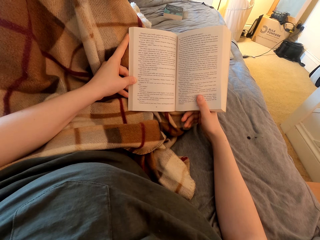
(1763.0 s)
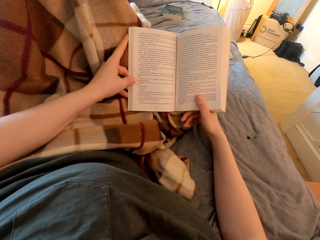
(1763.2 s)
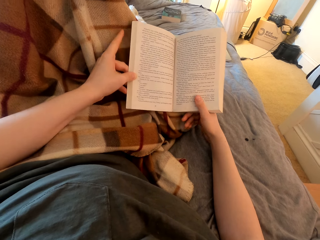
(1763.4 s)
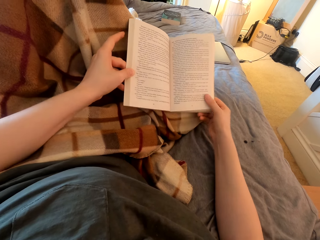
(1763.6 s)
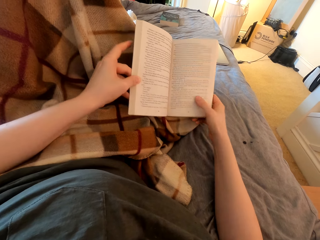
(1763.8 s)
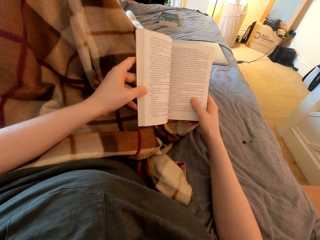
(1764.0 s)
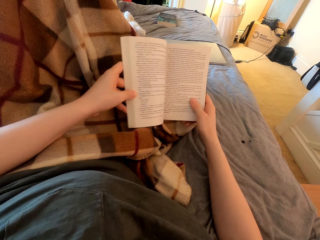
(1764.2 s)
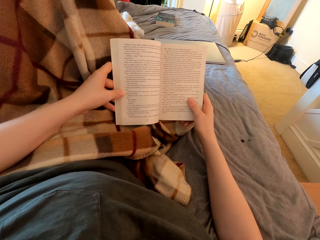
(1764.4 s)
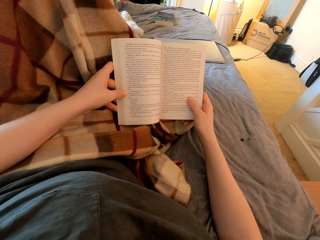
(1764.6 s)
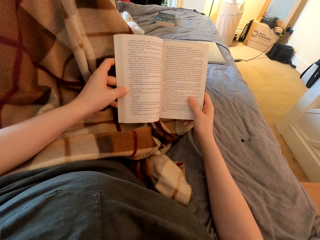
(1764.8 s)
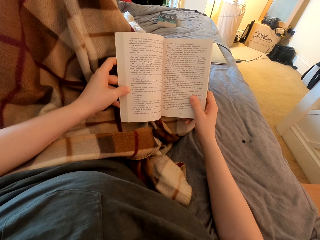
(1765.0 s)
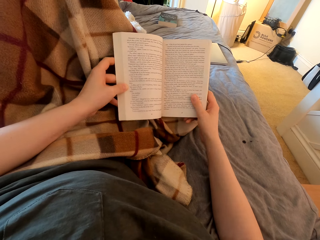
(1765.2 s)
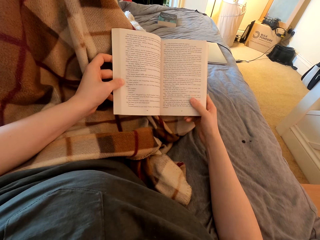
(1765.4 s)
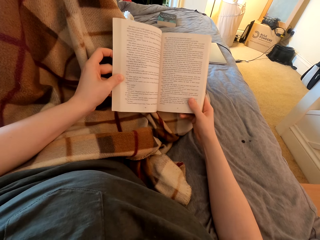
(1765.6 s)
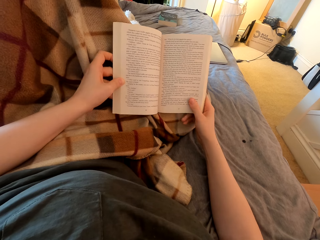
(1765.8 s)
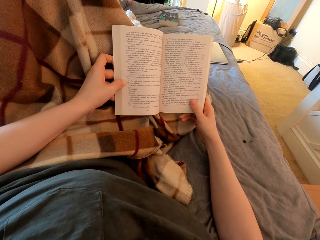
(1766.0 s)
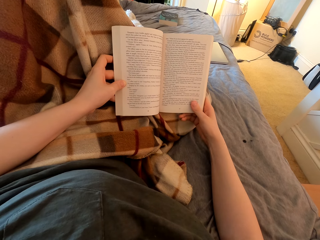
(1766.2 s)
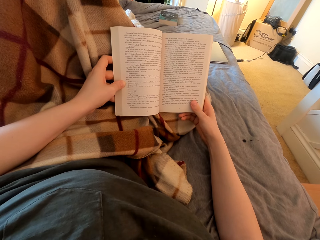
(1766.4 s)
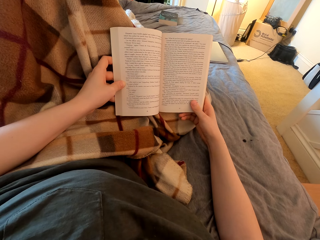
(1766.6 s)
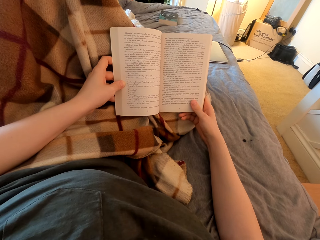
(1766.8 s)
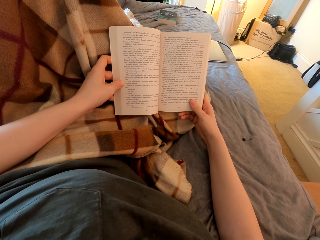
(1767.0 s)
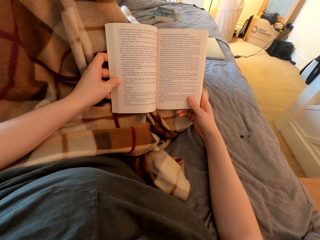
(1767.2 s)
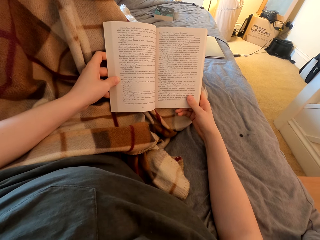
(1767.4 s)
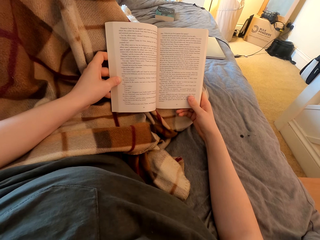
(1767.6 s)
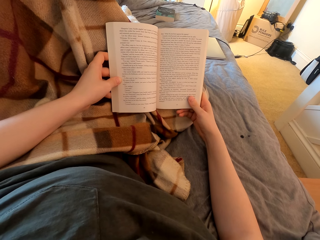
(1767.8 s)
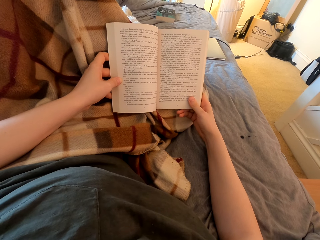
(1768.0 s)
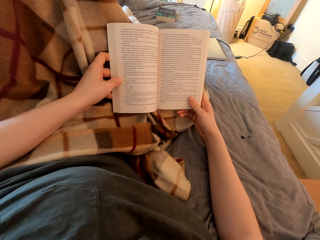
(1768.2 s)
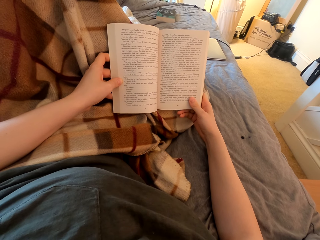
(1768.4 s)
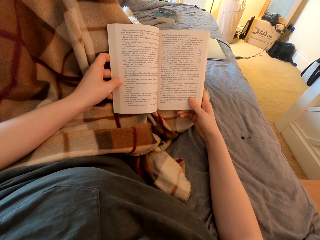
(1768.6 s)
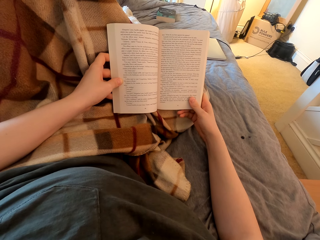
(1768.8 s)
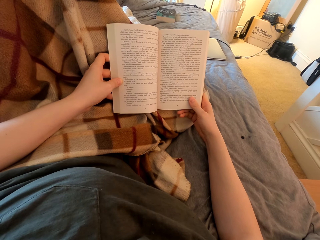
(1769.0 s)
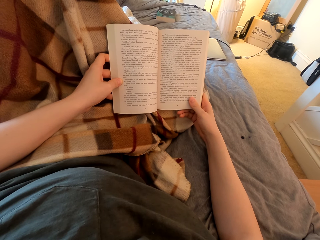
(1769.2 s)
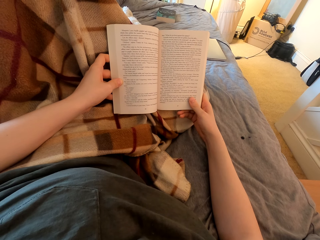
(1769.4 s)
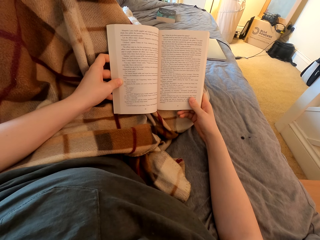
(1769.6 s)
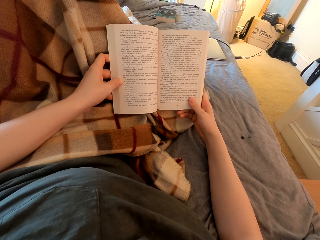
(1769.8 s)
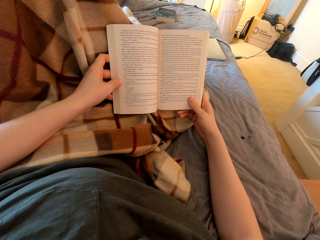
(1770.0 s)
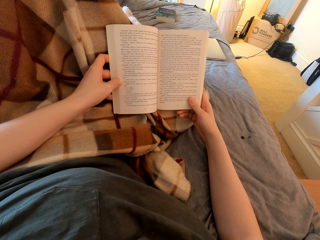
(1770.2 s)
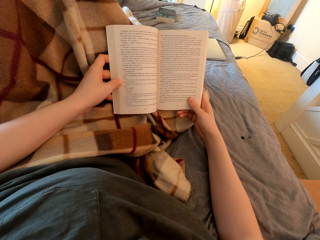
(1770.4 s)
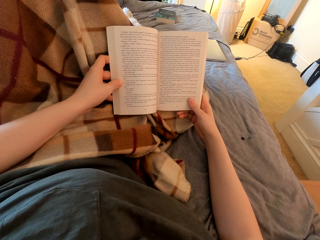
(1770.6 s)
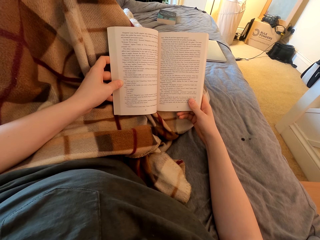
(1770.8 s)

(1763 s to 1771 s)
The camera wearer lifts up a book. They read the book.

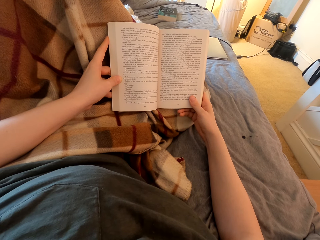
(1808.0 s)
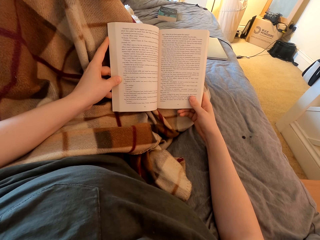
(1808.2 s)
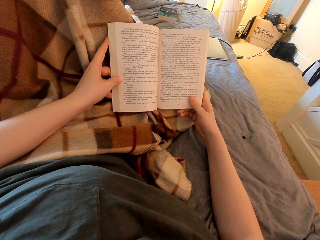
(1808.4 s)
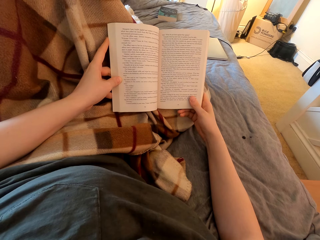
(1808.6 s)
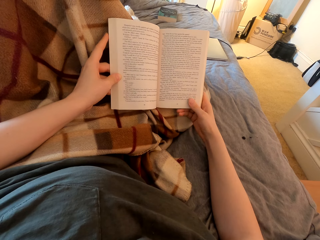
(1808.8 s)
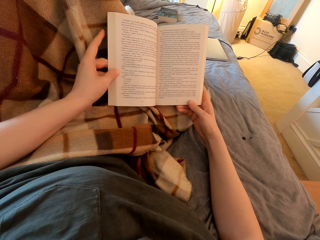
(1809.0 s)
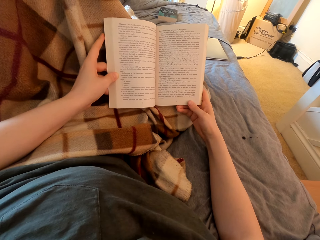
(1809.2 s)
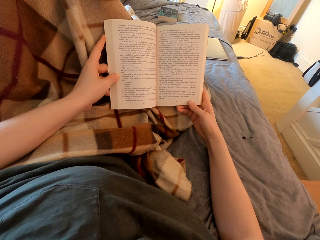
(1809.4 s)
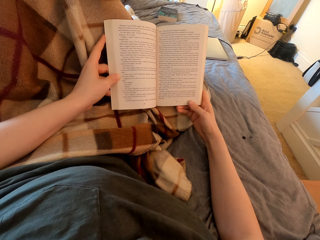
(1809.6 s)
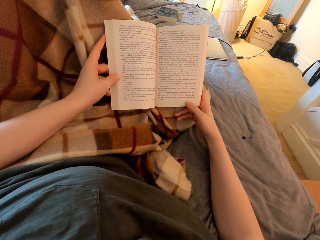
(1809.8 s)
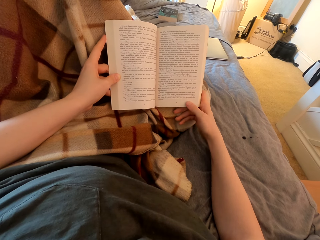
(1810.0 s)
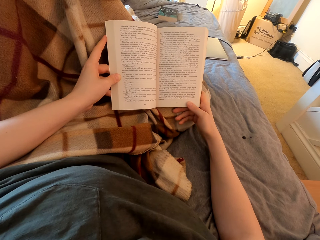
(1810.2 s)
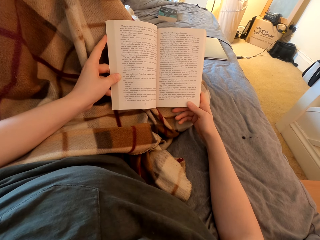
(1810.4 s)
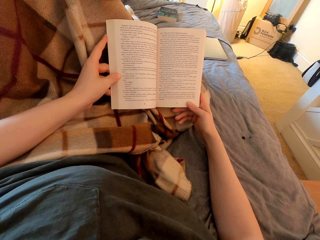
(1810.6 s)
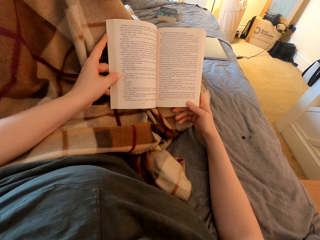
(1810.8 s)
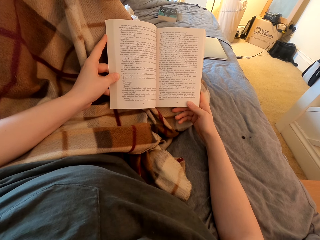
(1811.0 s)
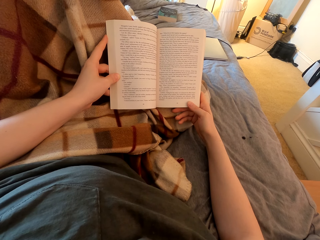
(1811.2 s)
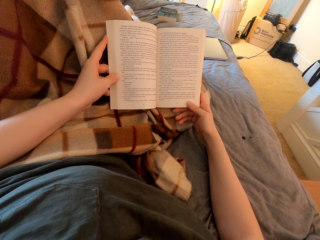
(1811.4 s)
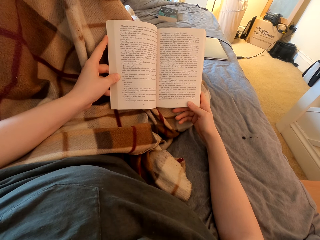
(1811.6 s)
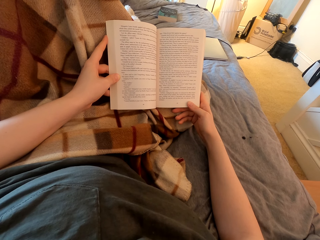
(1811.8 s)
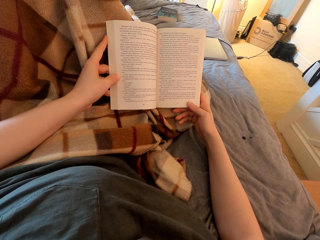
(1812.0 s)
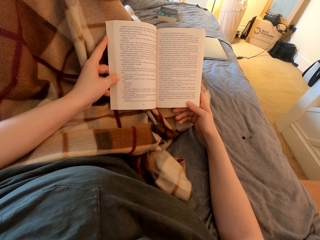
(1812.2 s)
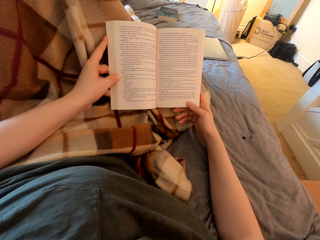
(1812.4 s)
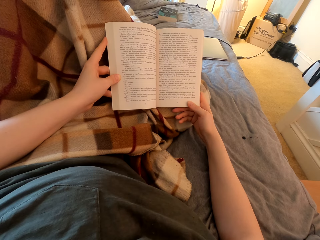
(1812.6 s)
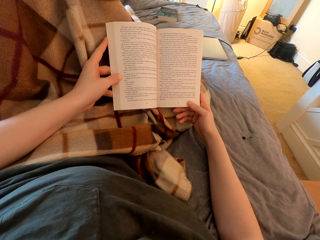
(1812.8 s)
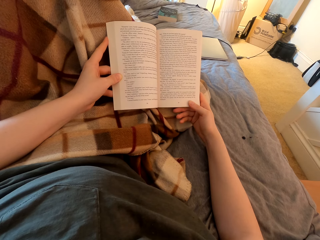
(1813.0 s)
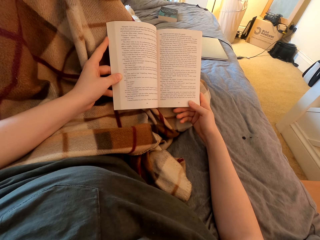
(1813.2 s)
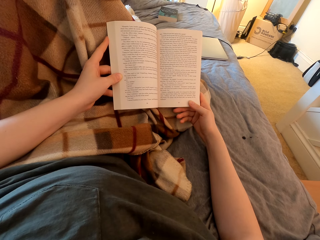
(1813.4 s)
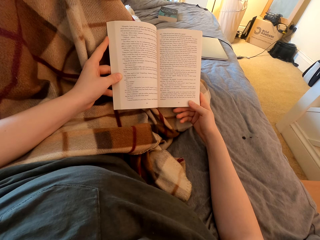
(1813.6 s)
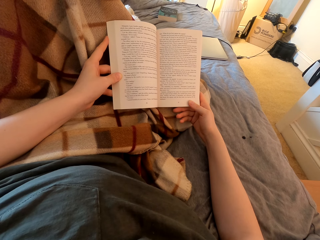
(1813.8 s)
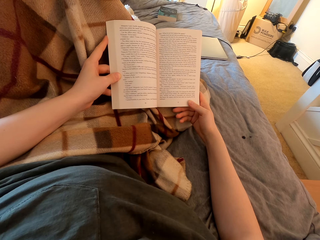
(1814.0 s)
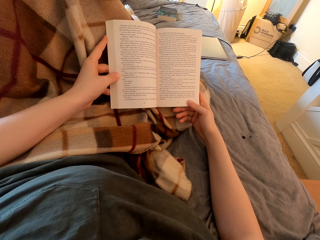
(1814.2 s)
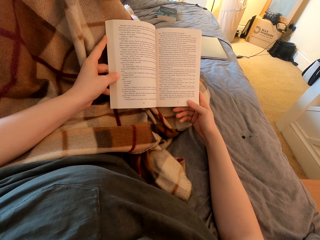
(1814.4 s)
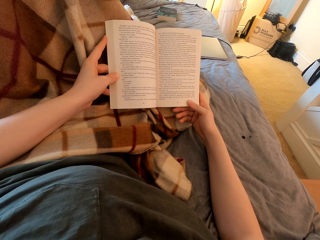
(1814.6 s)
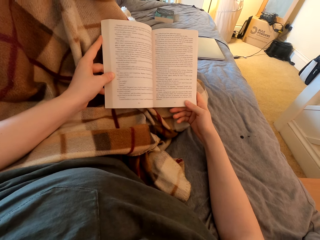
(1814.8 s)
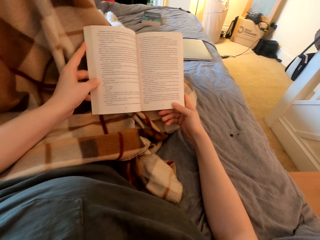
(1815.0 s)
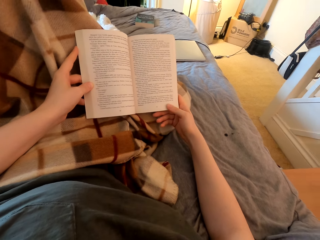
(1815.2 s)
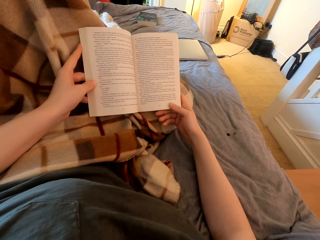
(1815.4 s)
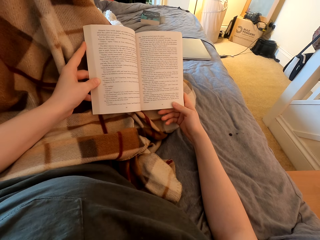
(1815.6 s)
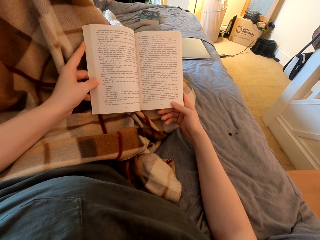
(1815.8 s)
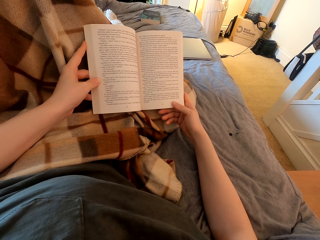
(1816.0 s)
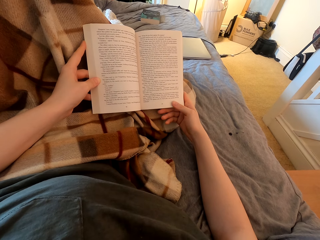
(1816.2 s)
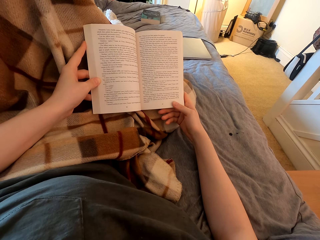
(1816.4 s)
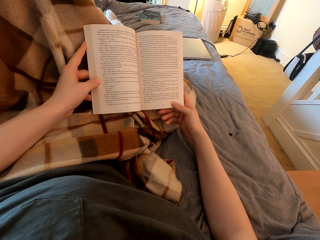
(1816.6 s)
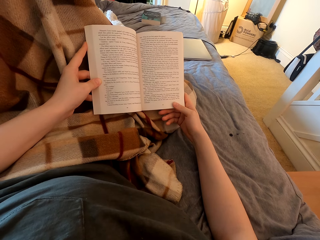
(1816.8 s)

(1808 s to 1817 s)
The camera wearer lifts up a book. They read the book.
